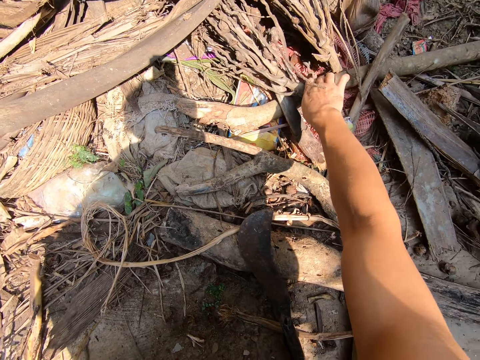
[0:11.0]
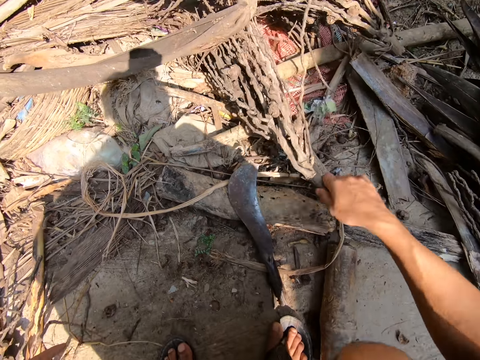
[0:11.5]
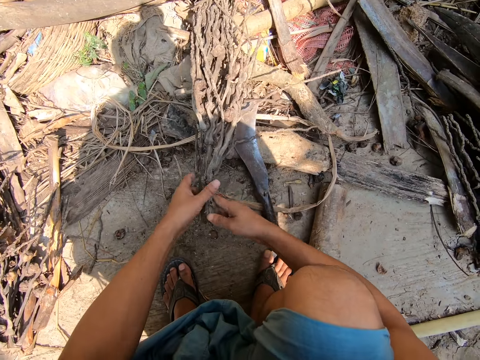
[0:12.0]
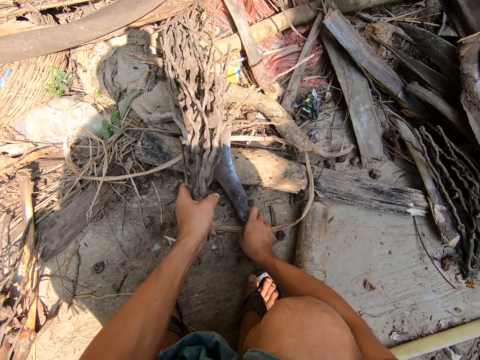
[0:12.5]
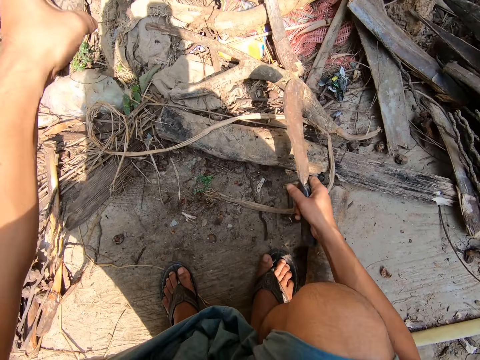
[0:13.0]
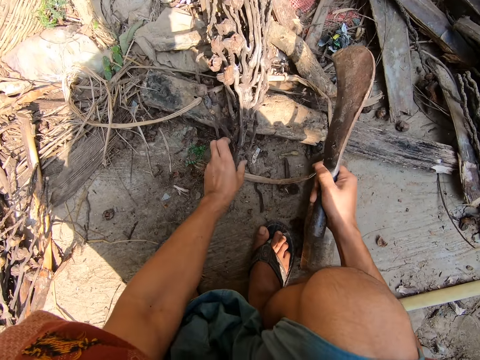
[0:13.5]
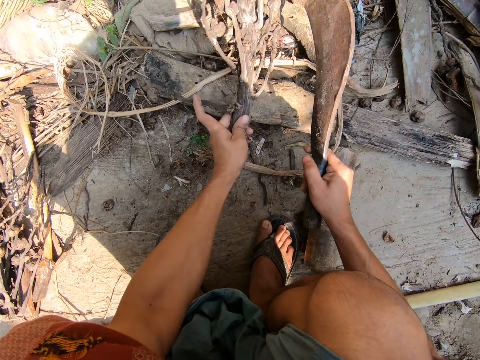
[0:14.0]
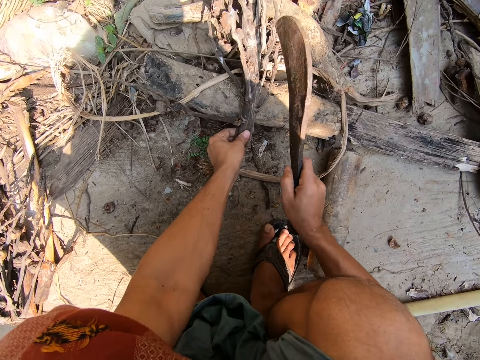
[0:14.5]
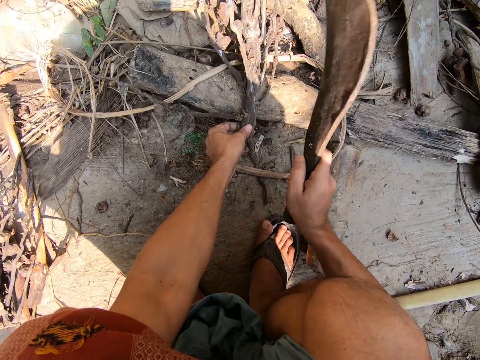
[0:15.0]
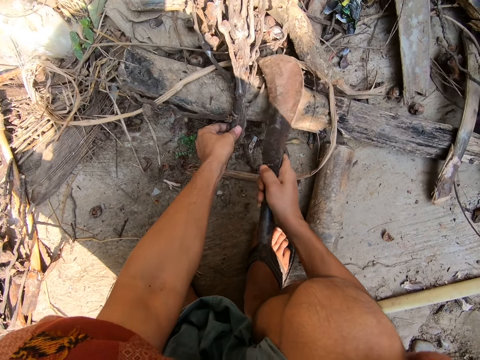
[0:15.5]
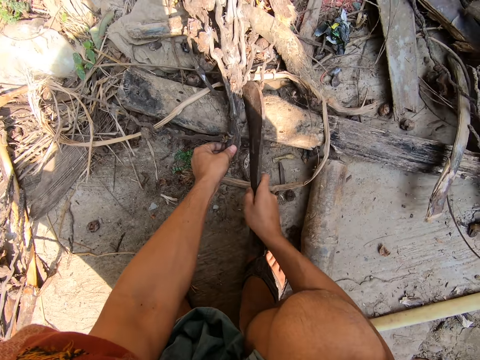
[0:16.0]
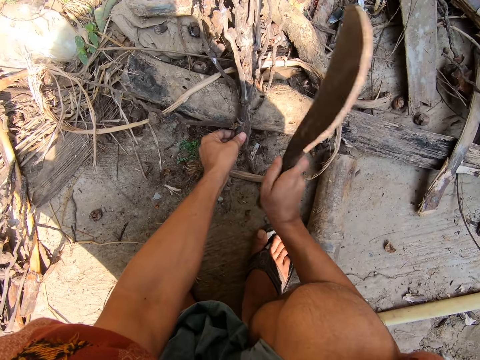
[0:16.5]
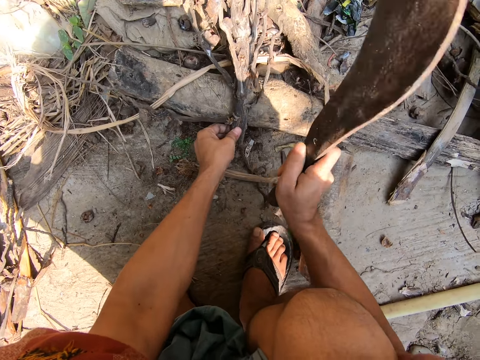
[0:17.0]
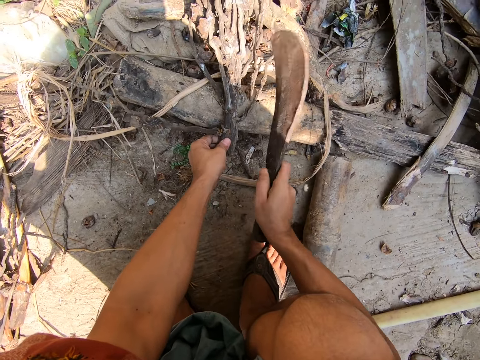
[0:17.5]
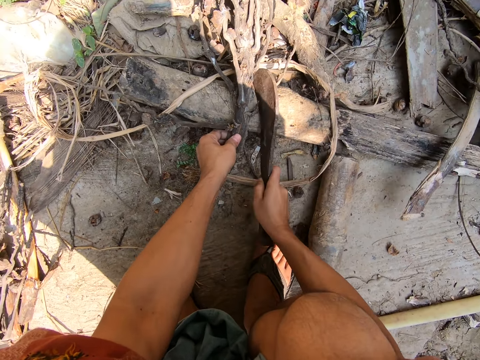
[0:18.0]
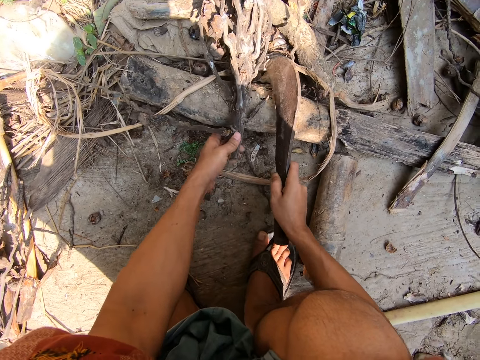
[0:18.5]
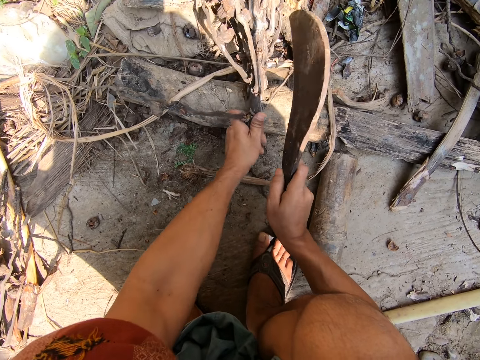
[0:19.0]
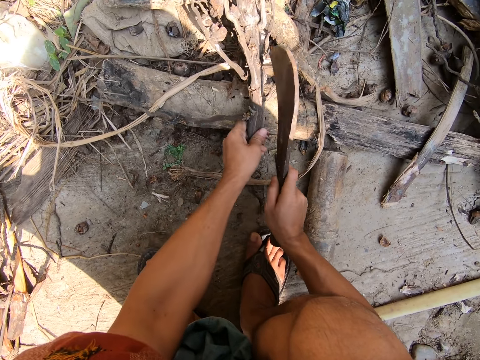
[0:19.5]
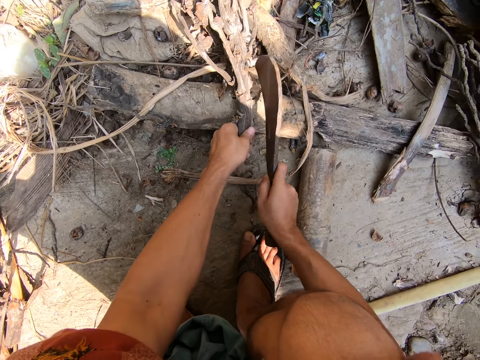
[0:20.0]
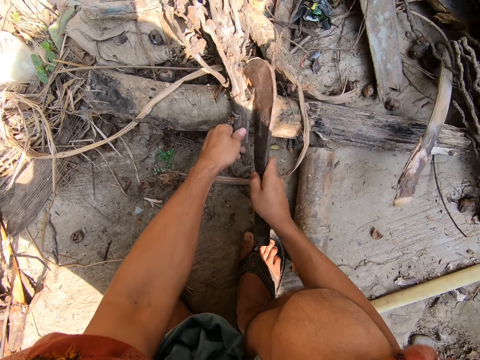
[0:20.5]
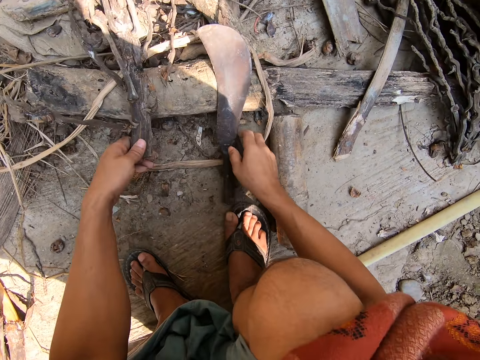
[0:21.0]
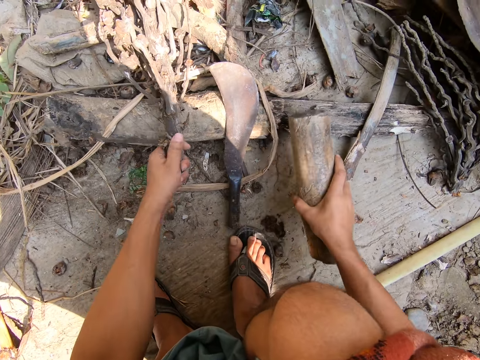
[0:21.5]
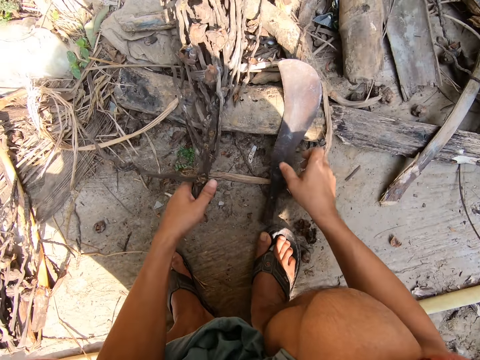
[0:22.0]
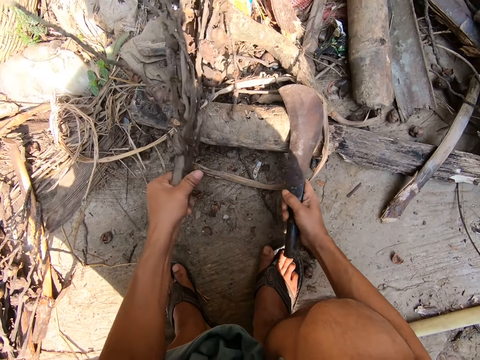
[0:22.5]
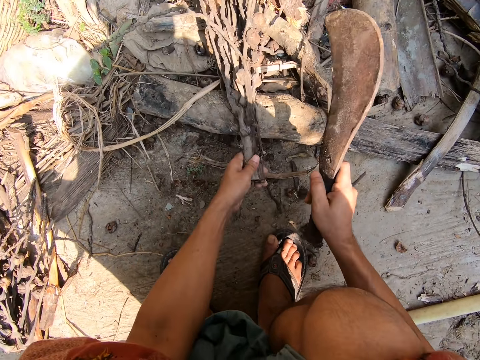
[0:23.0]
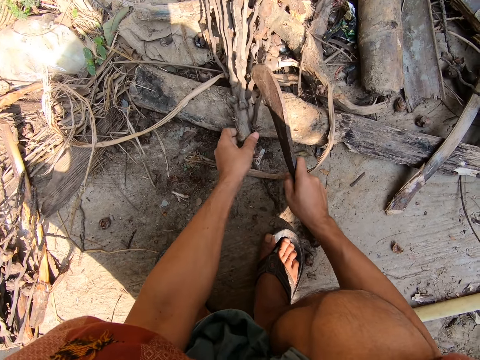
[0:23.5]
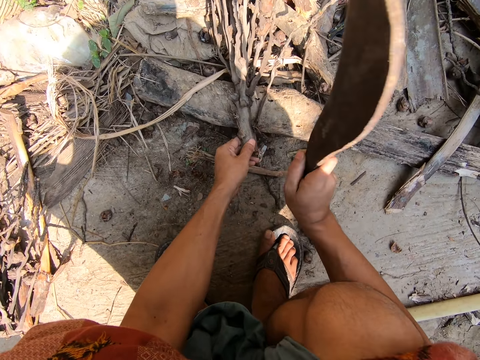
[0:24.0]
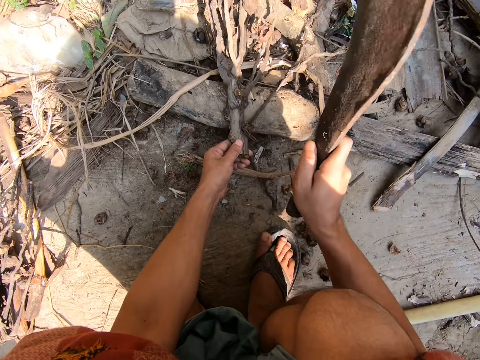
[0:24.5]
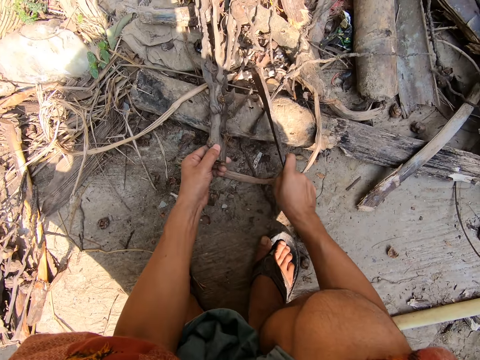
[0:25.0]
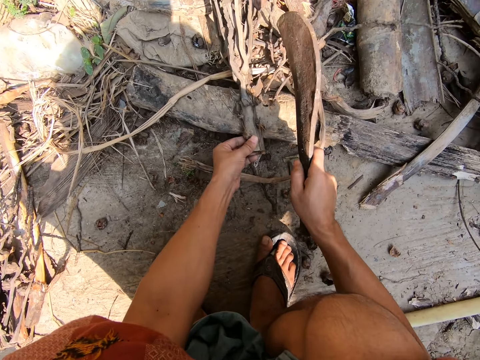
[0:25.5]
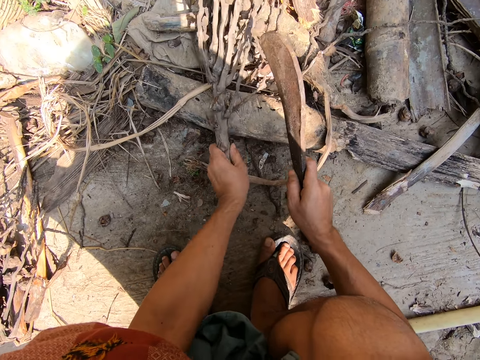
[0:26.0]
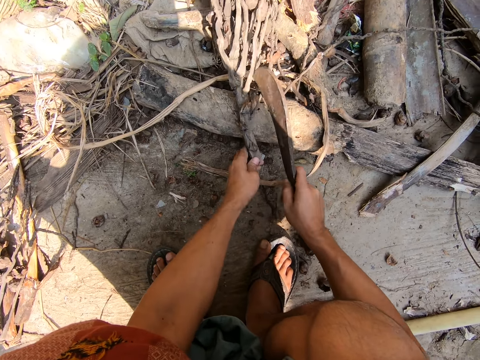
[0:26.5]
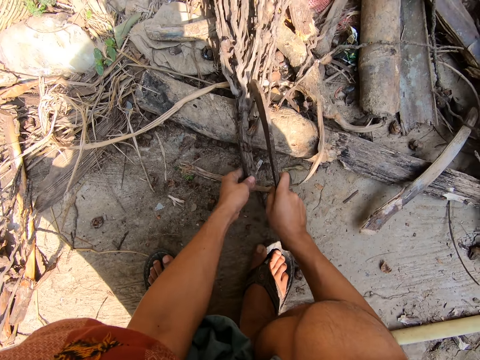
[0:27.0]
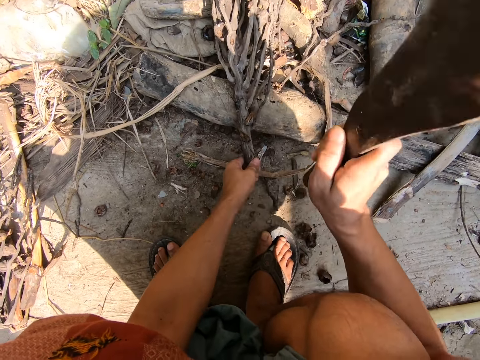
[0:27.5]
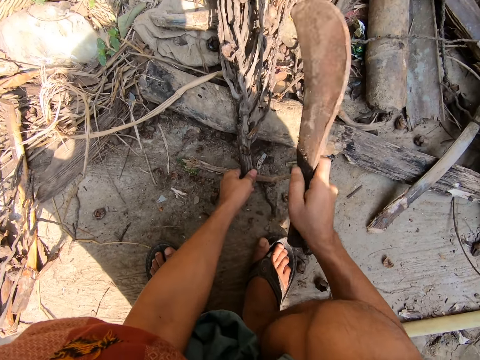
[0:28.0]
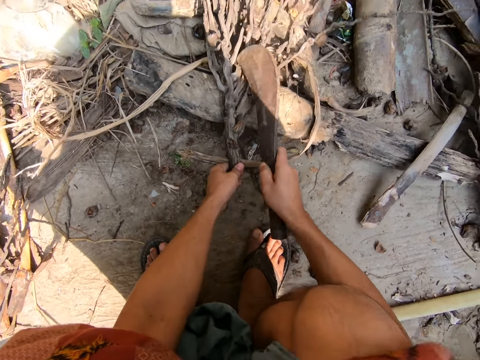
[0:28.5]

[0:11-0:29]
The camera wearer picks up the machete. They cut the wood with the machete. They put down the machete. They throw the wood. They pick up the machete. They cut the wood with the machete.

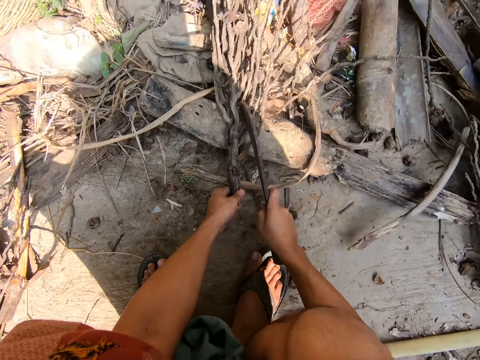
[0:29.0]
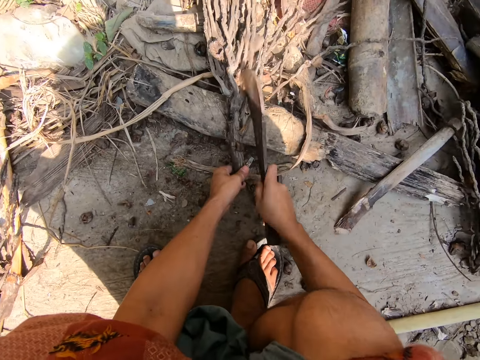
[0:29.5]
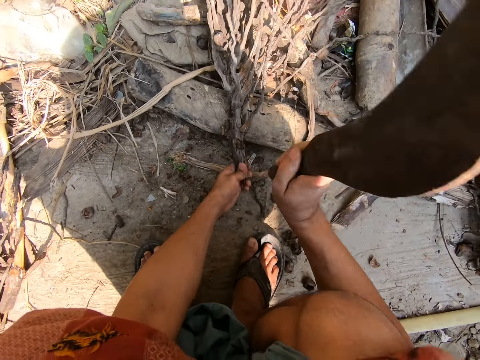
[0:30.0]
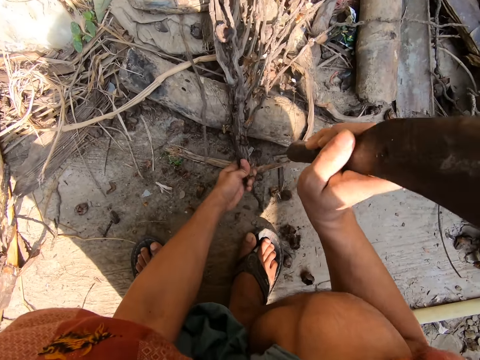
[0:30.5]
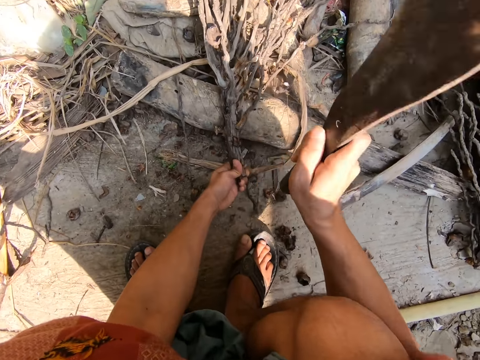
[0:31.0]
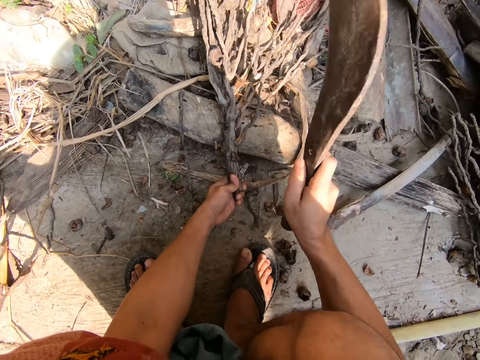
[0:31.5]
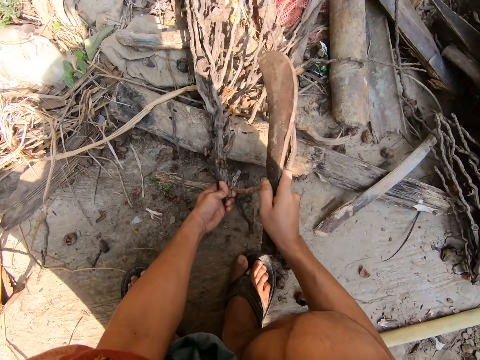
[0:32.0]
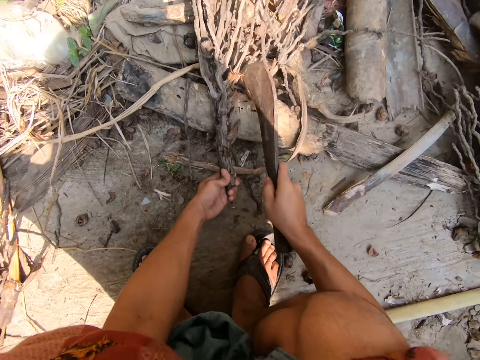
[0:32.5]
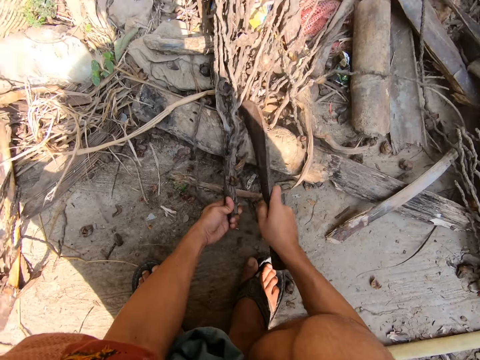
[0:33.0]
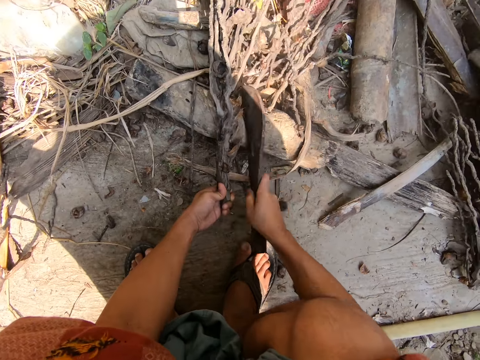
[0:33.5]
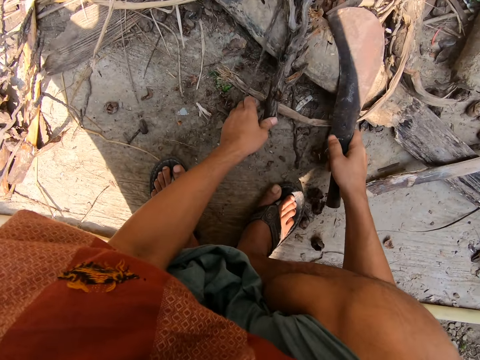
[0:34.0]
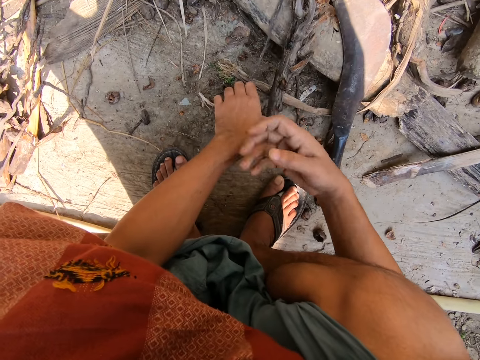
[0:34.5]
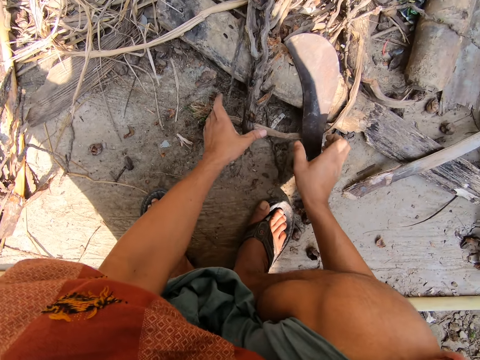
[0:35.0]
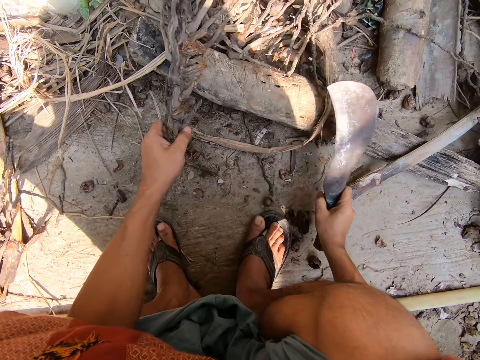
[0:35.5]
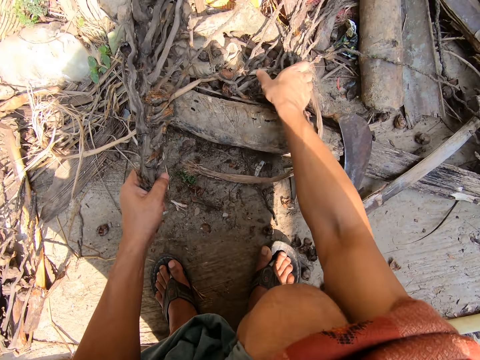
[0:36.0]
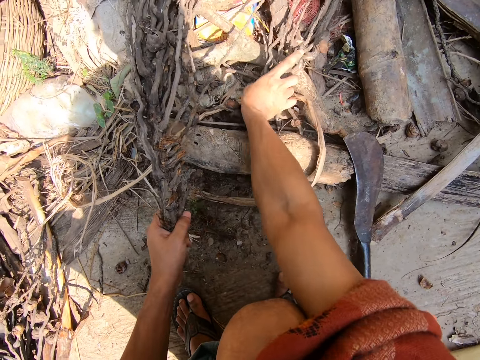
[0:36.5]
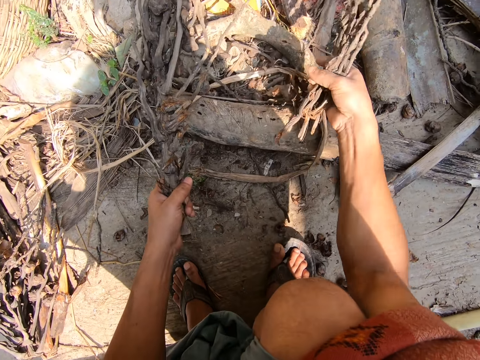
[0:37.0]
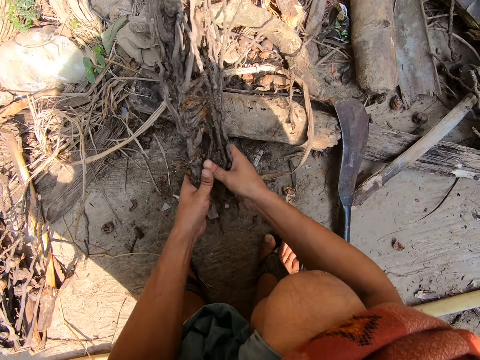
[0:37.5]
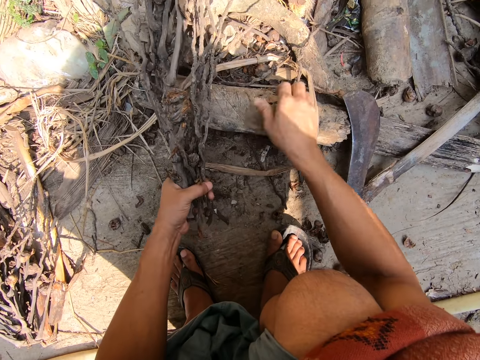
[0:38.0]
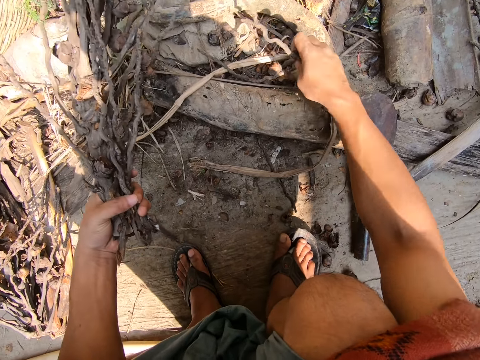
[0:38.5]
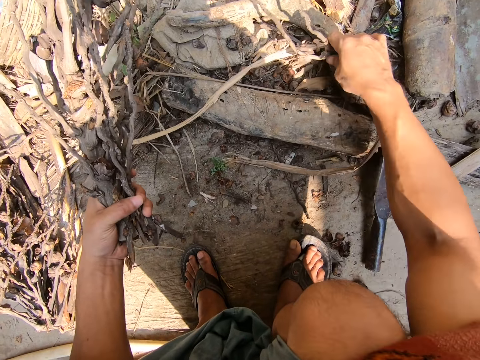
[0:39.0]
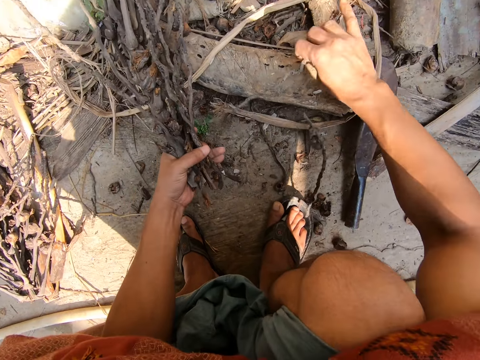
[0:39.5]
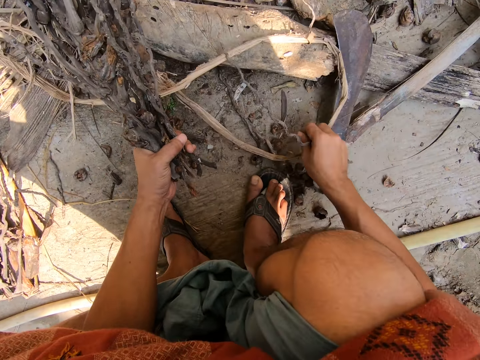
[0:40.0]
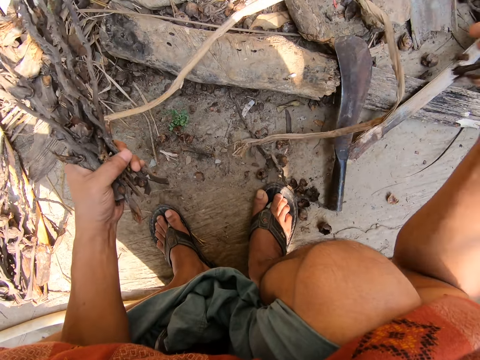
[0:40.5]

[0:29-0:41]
The camera wearer puts down the machete. They wipe the hand. They pick up the wood. They put down the machete. They collect the firewood. They arrange branches.
